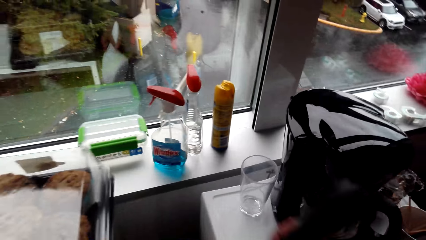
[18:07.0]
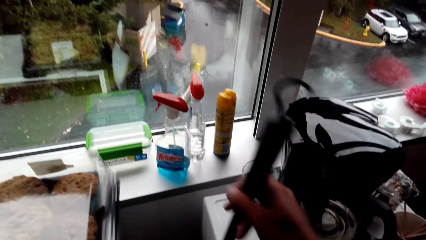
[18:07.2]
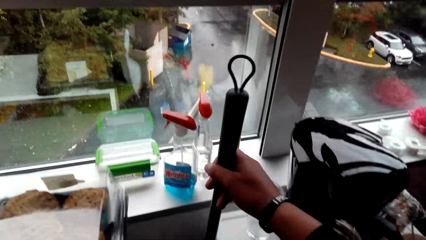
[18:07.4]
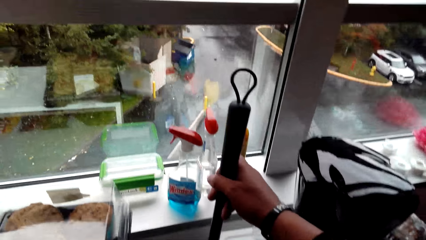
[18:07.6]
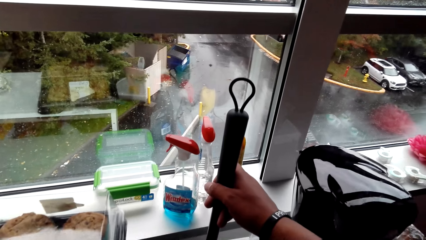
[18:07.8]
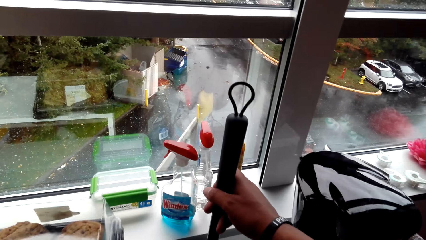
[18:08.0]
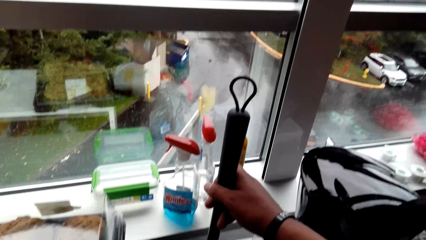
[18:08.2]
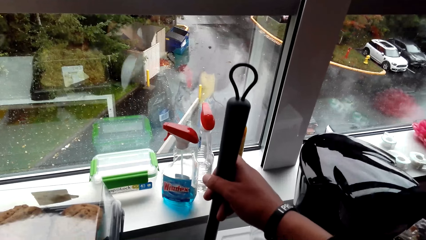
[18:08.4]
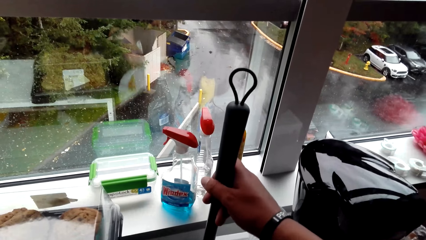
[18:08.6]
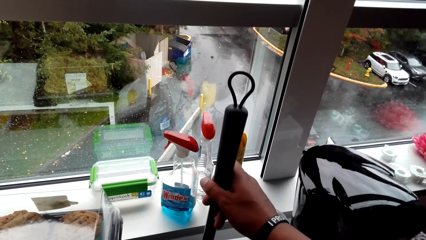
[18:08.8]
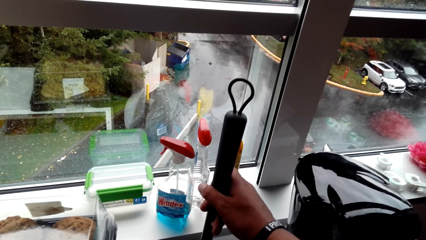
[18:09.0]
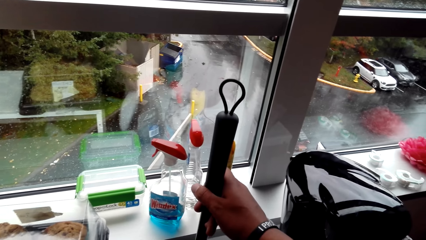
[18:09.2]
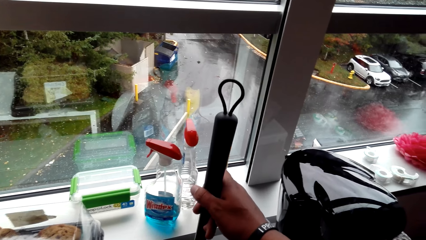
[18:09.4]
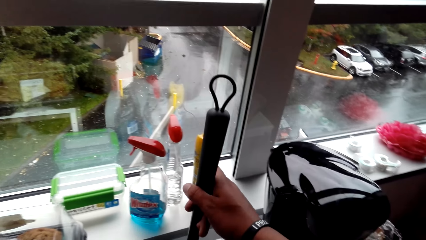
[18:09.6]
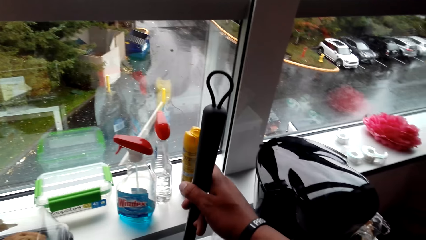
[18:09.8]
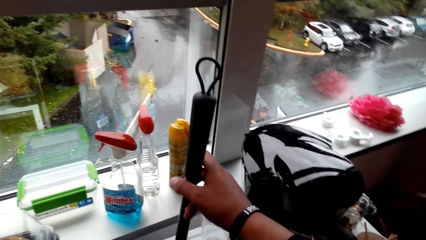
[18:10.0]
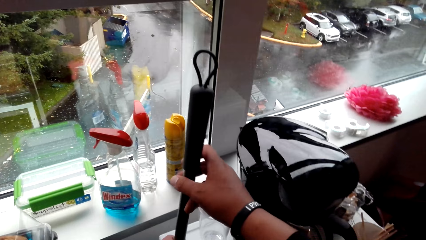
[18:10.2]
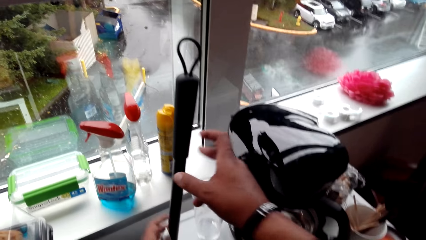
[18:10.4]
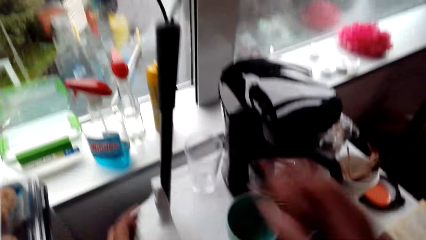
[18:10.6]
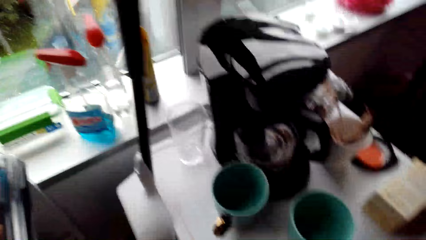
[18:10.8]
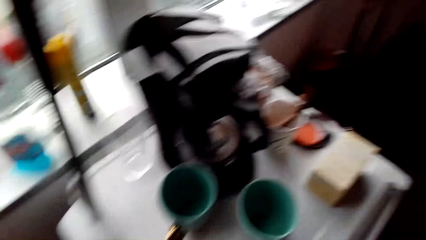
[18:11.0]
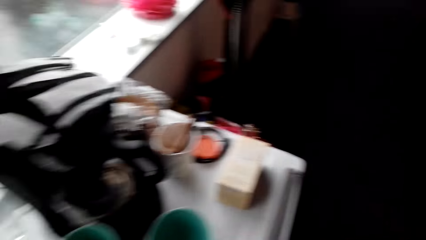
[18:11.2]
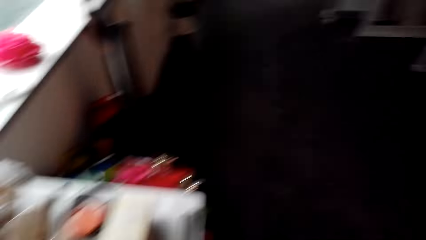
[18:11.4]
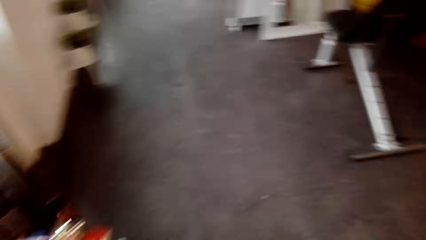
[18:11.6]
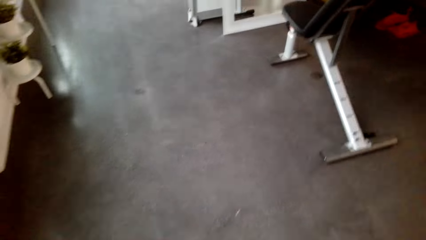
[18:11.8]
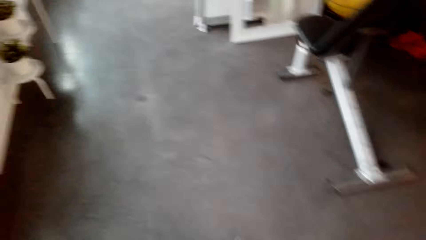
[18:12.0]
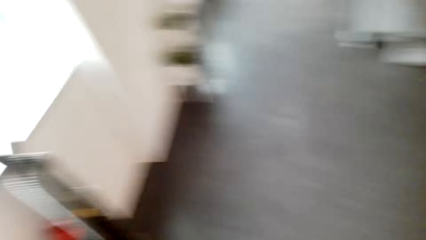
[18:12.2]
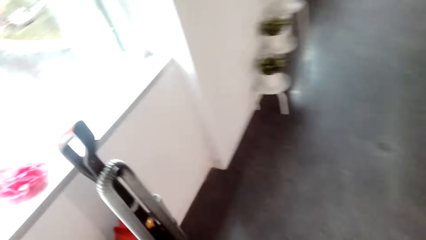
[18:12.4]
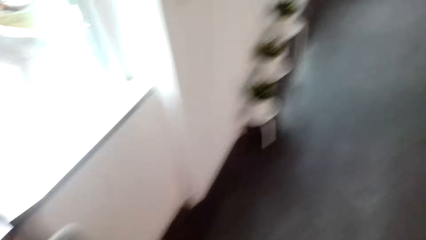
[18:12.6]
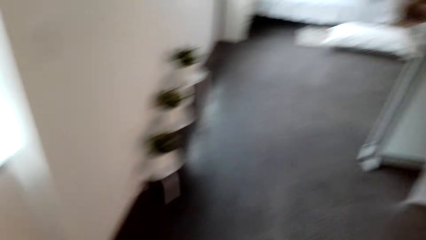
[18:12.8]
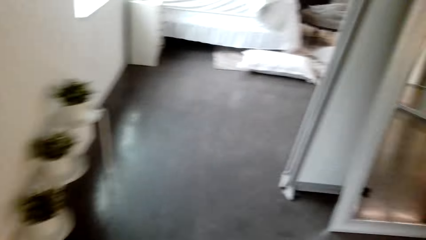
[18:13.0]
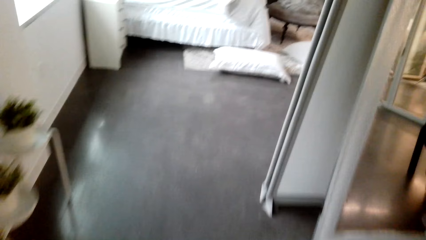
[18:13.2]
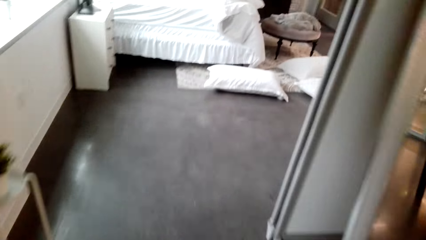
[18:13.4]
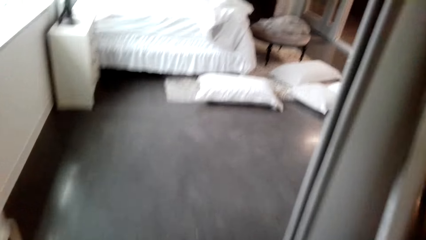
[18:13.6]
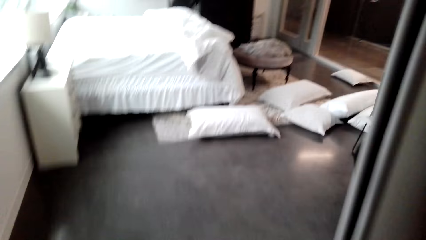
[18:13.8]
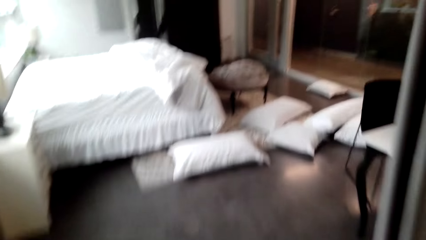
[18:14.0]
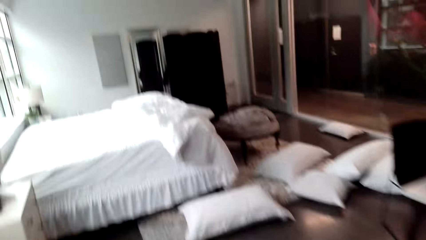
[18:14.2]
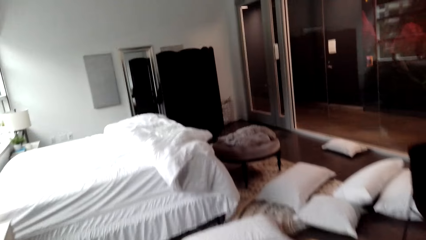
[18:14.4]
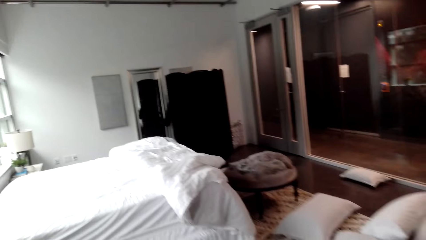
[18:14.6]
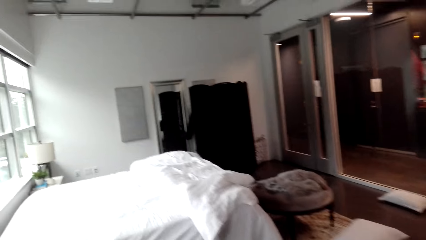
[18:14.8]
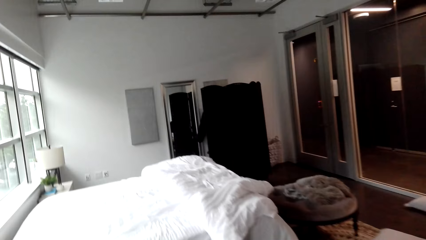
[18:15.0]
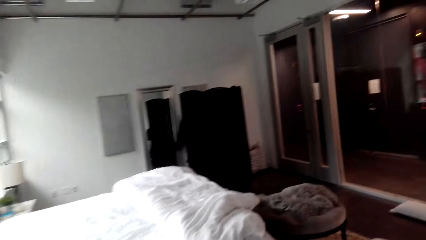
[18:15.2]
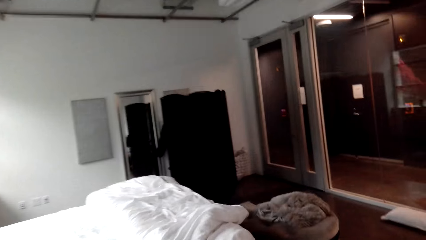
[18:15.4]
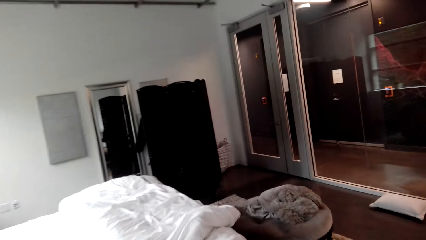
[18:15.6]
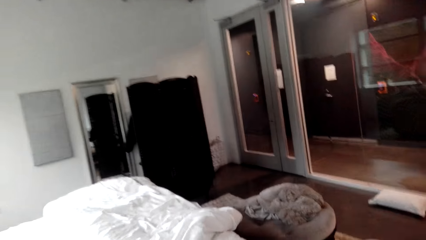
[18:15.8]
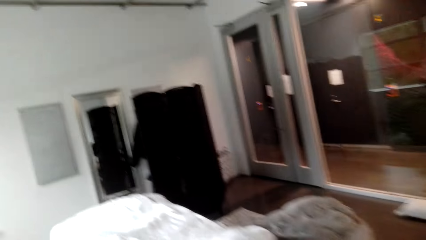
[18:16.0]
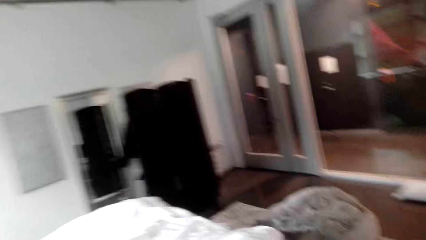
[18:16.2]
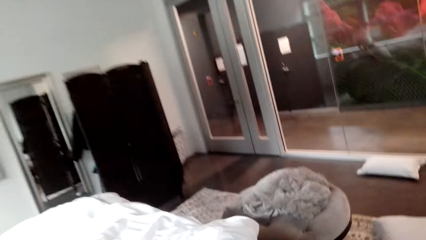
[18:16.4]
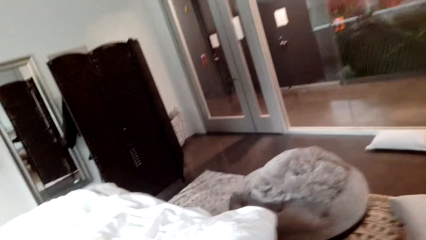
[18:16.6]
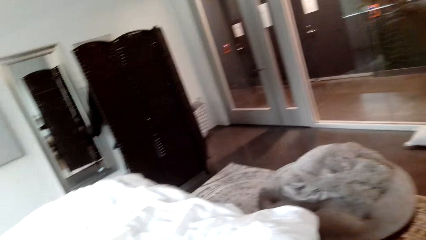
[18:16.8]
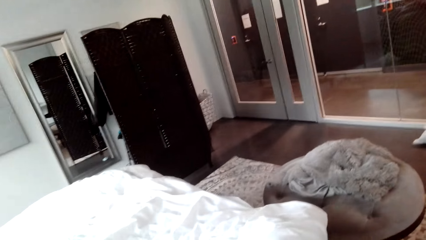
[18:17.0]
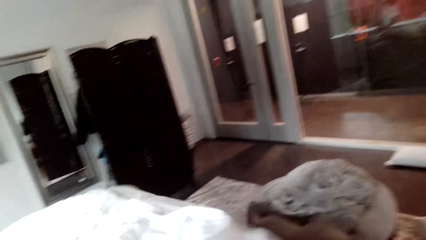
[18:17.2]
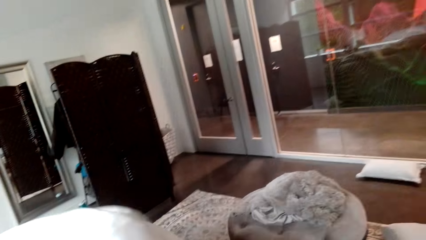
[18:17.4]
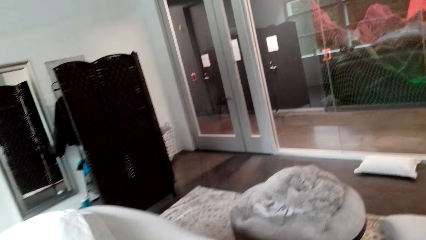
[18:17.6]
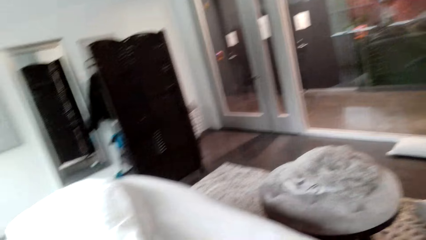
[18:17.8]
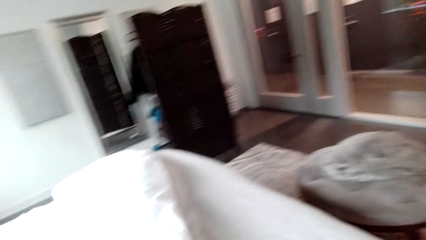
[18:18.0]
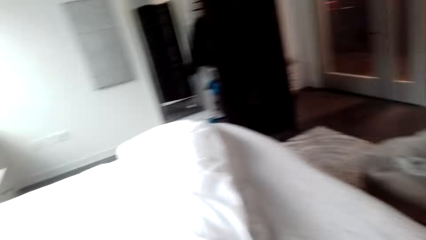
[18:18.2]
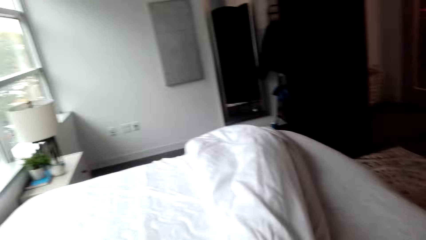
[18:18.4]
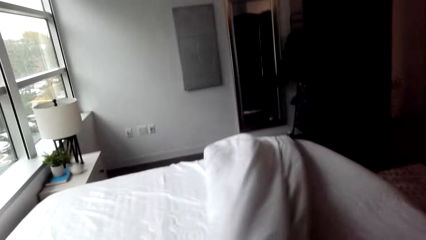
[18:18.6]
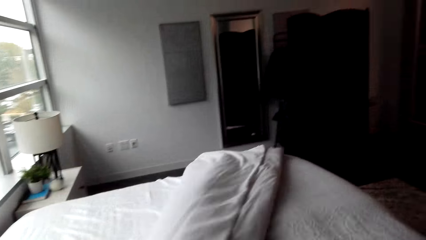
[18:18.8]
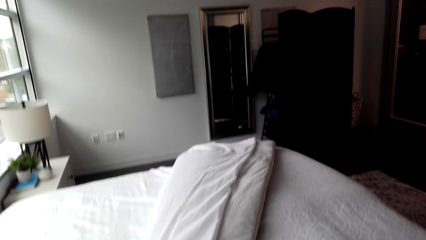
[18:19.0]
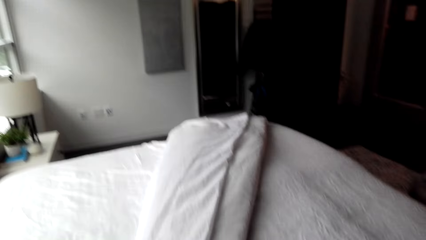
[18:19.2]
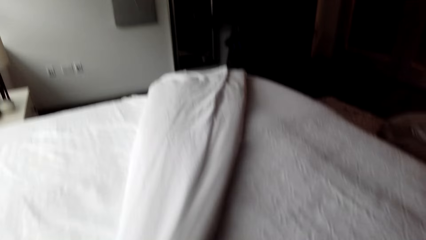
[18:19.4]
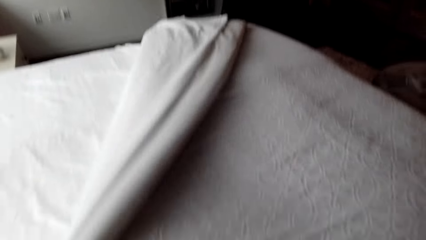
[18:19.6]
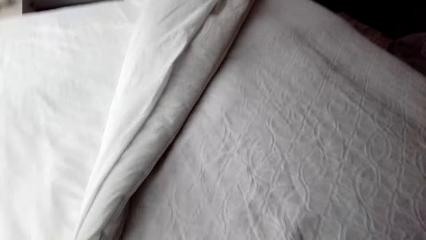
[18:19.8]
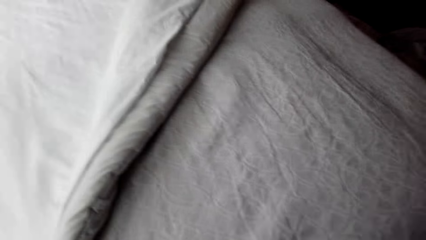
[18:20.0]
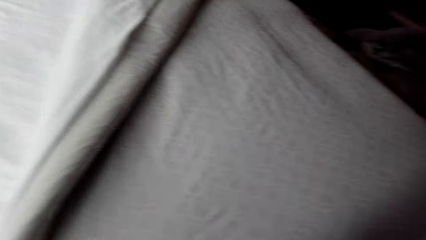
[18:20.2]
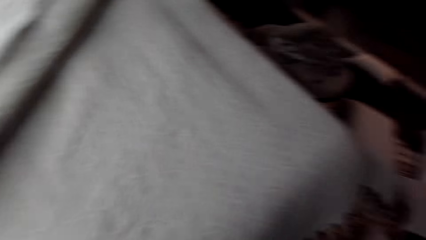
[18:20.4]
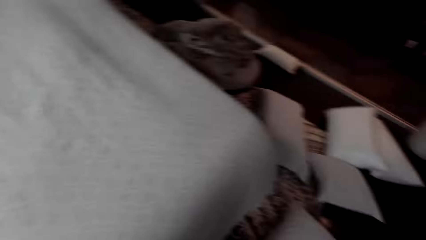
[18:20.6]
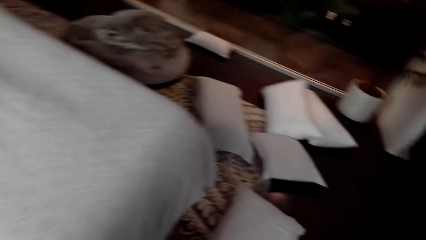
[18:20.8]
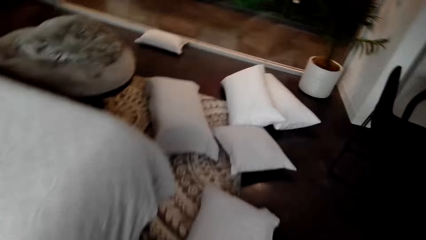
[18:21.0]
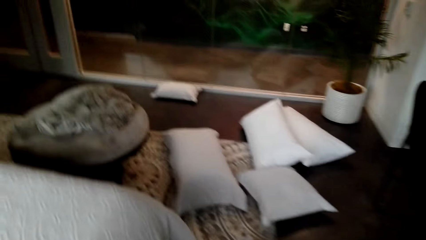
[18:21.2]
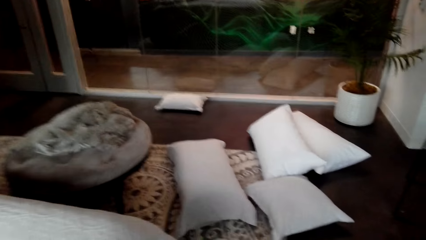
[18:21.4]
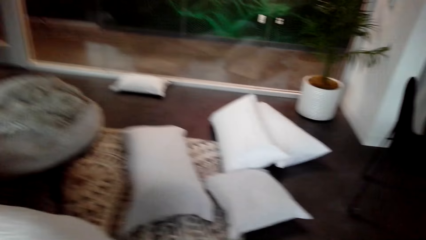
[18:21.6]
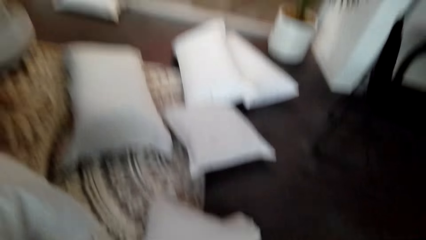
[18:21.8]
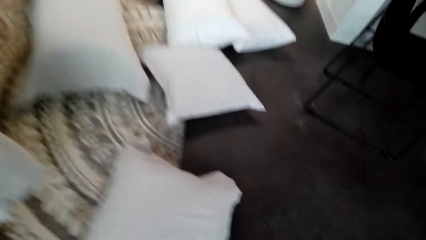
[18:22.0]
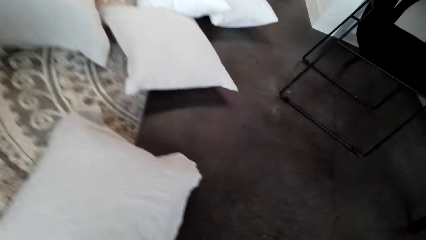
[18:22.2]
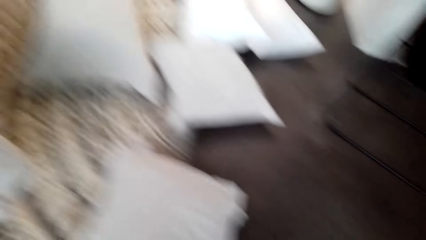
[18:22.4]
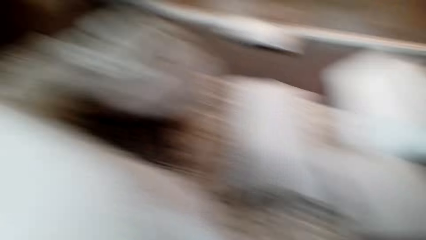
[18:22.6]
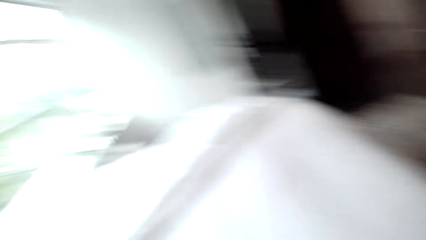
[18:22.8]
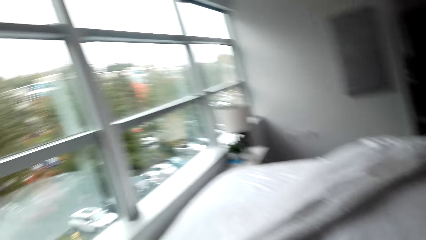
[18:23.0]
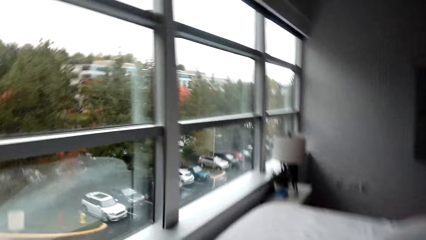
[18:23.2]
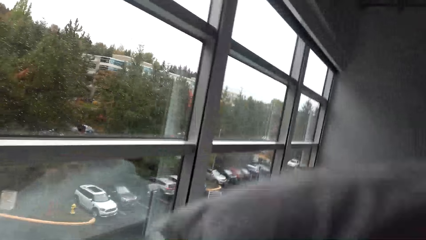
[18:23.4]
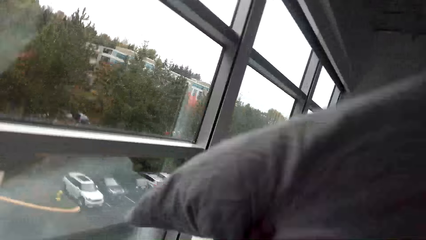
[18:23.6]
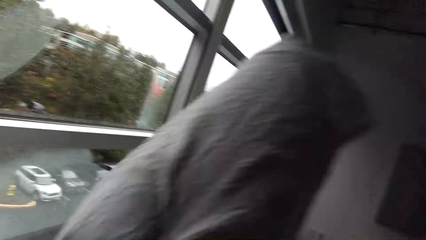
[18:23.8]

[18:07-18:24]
The camera wearer puts the broom down. They walk to the bedroom. They spread the bed. They move the duvet in the bed. They walk on the floor, pick up a pillow from the floor, and walk on the floor.
